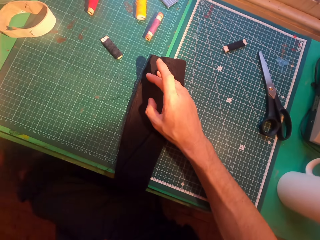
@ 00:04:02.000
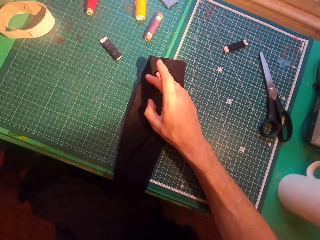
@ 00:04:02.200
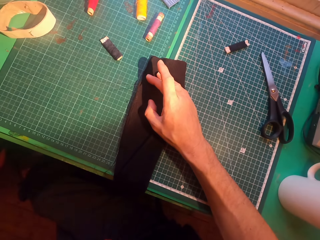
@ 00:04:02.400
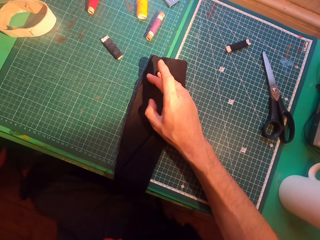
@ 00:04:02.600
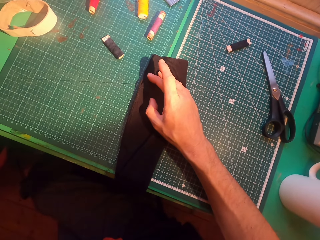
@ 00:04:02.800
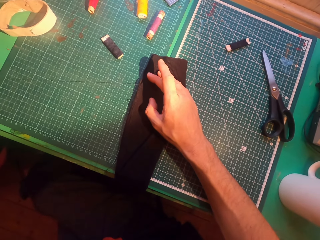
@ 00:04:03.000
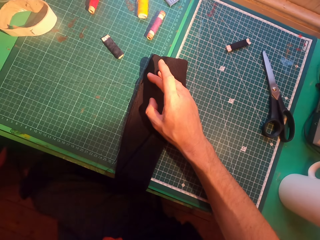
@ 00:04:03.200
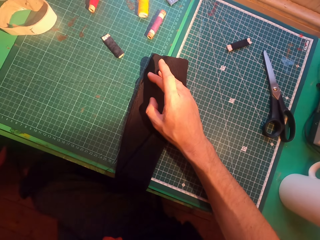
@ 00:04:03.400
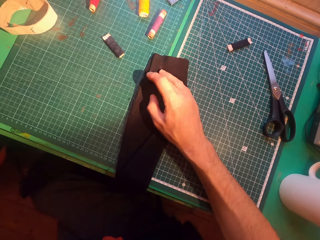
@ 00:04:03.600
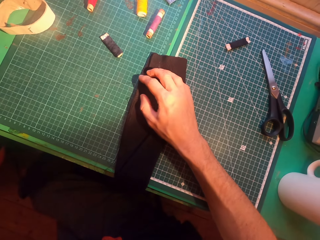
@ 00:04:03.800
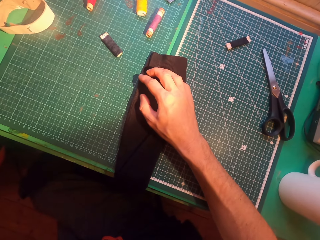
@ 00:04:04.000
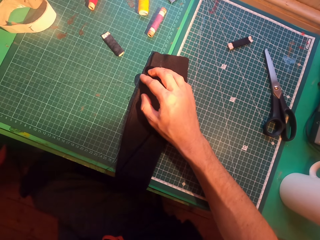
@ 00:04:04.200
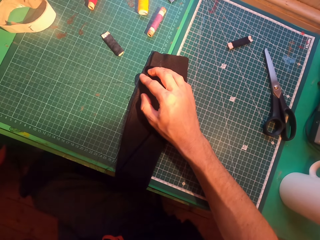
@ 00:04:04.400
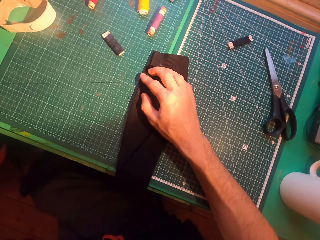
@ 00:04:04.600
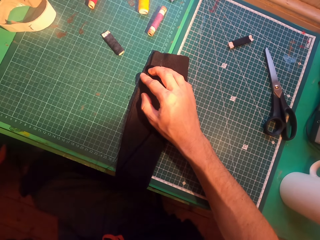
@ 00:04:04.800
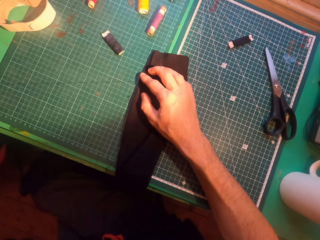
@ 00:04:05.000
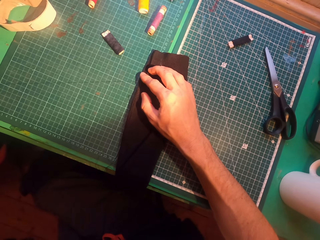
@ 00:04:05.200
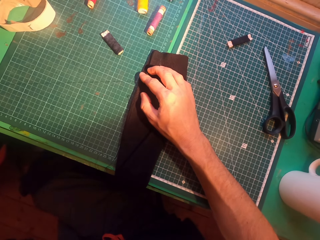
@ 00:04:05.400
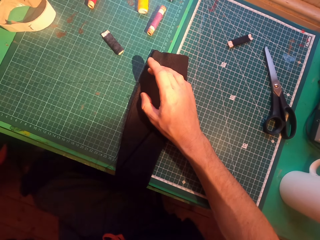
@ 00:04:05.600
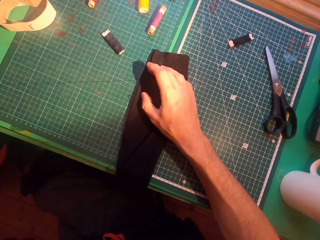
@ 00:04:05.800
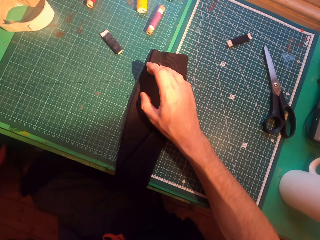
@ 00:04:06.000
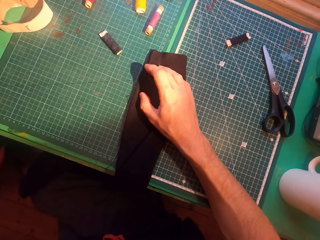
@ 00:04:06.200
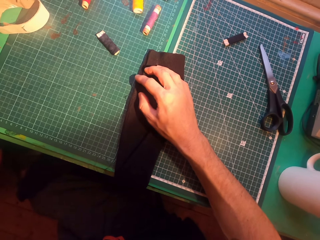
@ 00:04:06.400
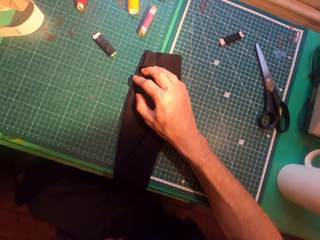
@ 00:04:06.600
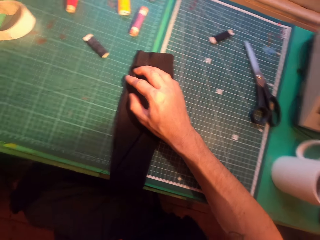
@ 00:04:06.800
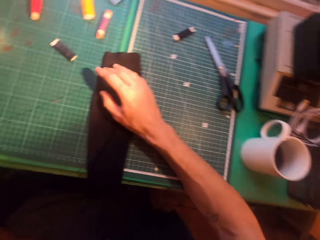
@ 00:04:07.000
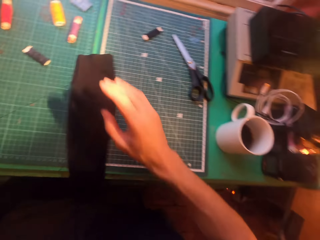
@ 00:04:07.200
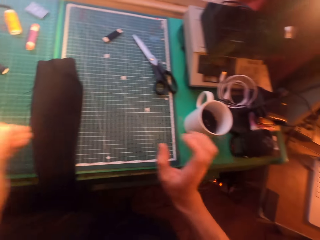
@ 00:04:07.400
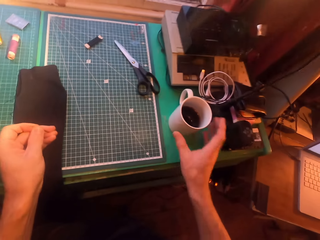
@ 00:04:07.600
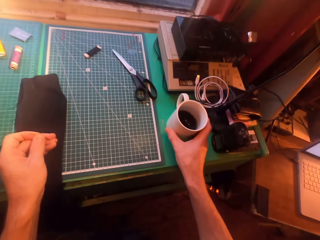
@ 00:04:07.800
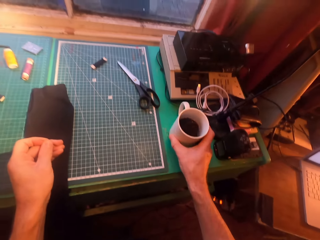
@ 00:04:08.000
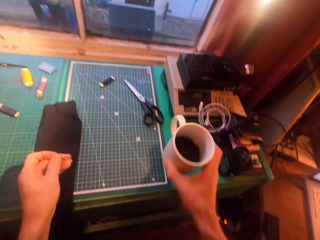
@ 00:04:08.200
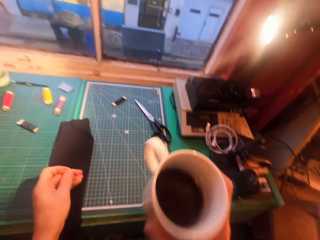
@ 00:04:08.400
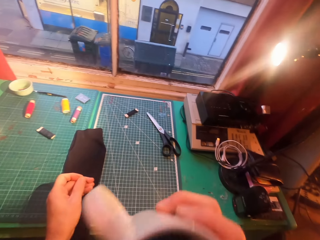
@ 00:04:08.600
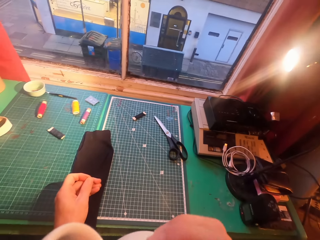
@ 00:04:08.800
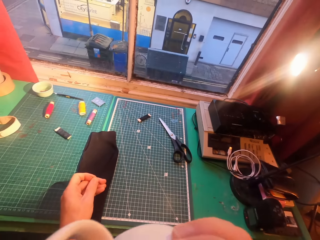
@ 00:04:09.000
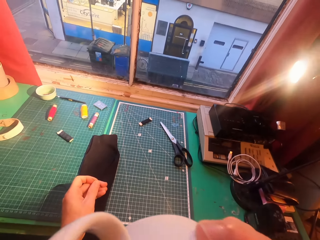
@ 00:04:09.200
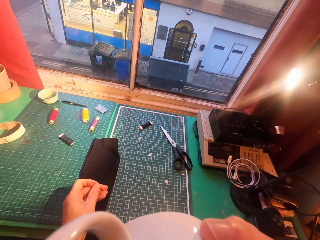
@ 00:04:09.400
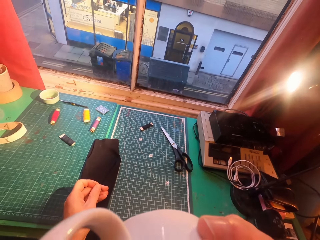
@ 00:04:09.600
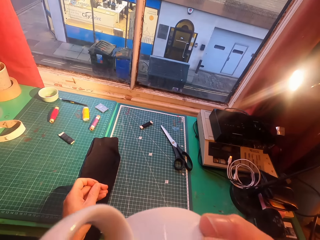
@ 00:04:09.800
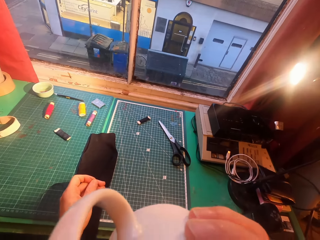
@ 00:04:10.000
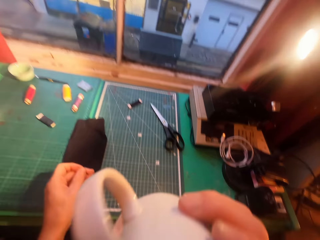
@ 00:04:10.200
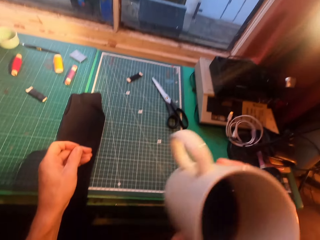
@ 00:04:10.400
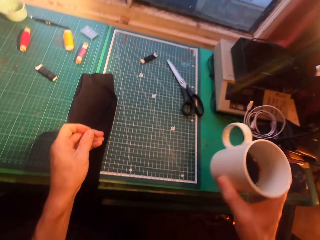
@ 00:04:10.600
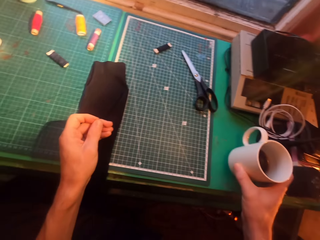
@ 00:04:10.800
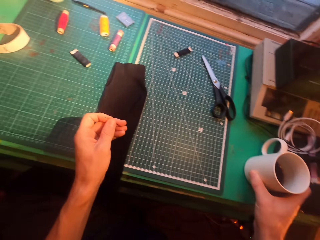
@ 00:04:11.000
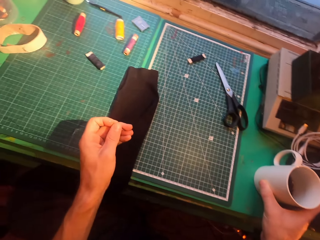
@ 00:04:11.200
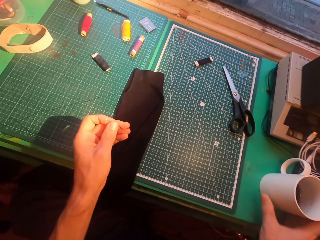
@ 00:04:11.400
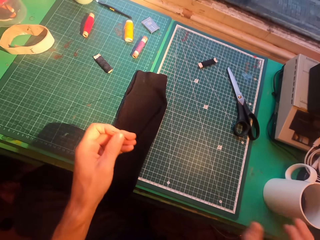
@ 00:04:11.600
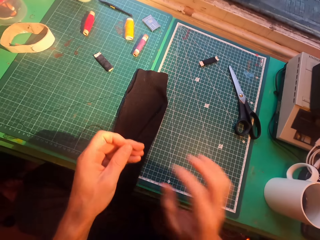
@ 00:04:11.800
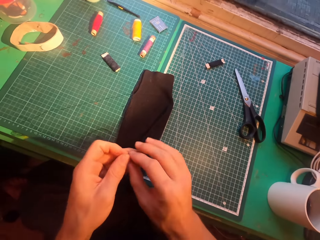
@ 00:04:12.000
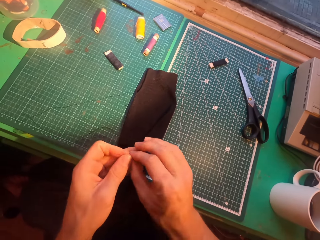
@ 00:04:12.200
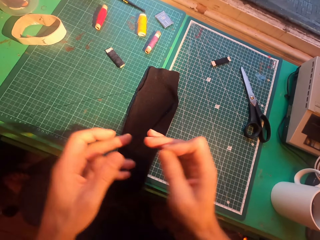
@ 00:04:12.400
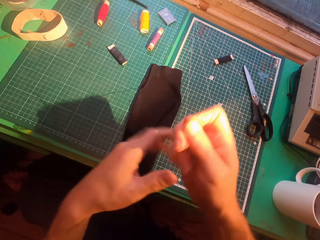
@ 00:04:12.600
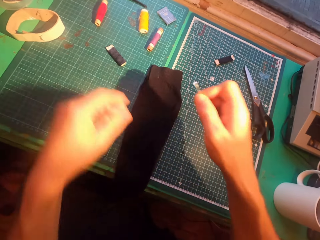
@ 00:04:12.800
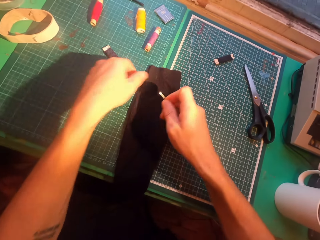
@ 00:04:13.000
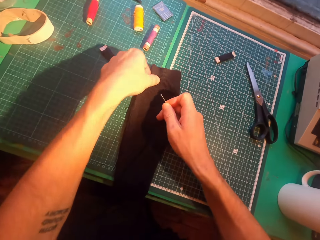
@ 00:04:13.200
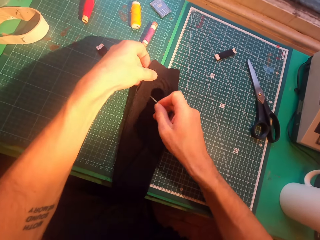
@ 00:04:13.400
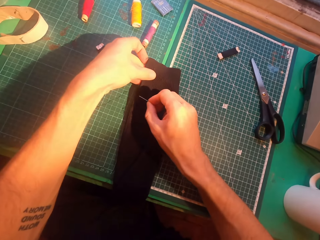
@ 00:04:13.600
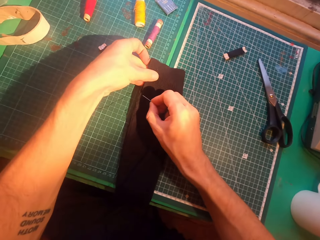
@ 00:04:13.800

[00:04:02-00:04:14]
The camera wearer straightens a thread. They pick up a cup of coffee or tea on a table. They drink the coffee. They put the cup of coffee on the table.

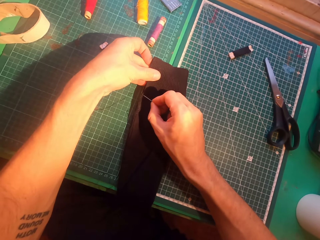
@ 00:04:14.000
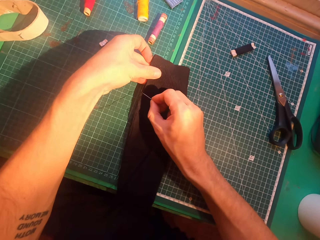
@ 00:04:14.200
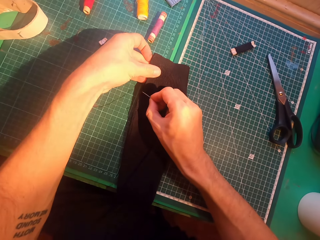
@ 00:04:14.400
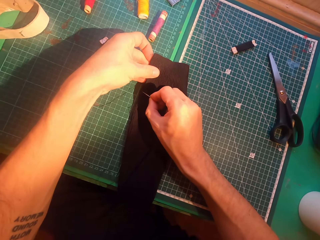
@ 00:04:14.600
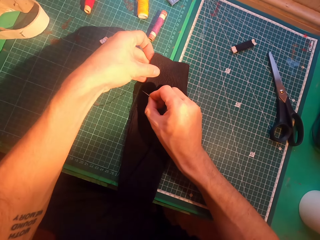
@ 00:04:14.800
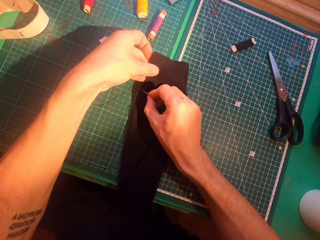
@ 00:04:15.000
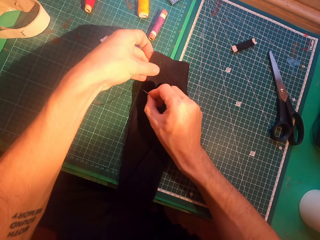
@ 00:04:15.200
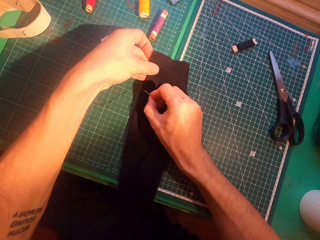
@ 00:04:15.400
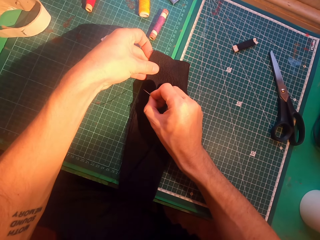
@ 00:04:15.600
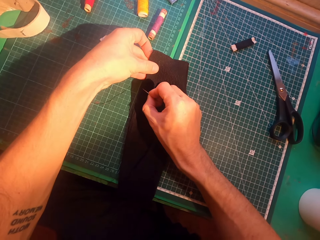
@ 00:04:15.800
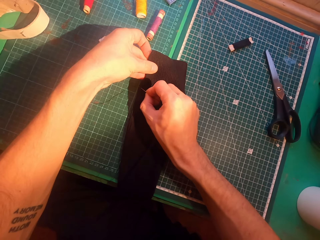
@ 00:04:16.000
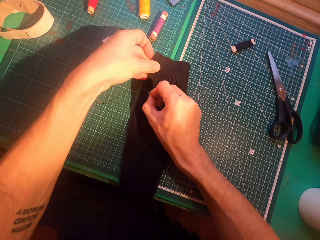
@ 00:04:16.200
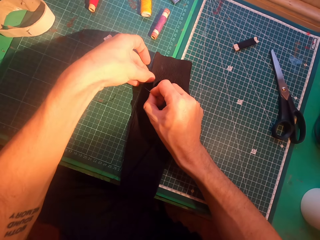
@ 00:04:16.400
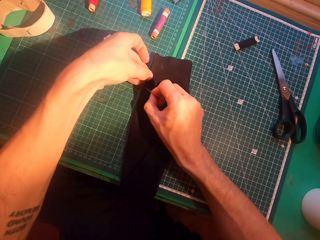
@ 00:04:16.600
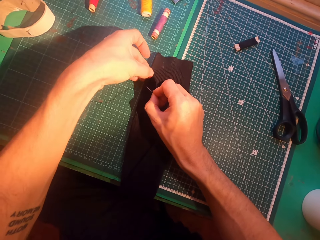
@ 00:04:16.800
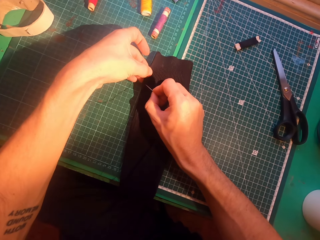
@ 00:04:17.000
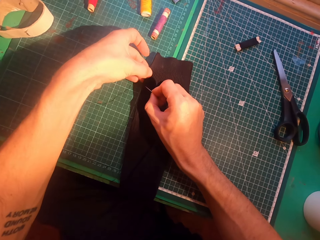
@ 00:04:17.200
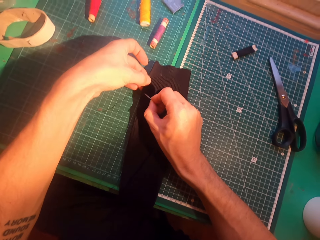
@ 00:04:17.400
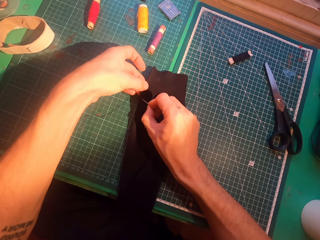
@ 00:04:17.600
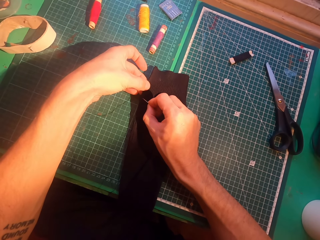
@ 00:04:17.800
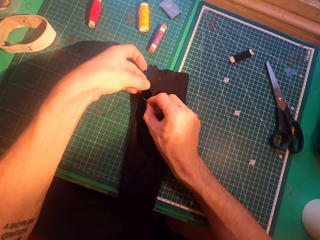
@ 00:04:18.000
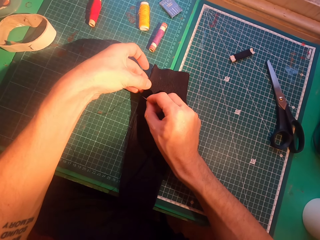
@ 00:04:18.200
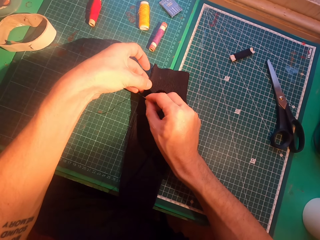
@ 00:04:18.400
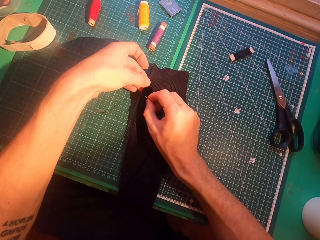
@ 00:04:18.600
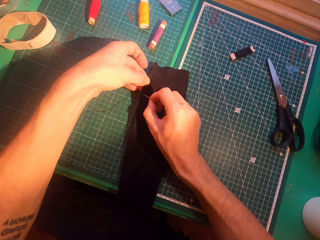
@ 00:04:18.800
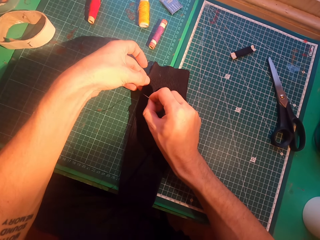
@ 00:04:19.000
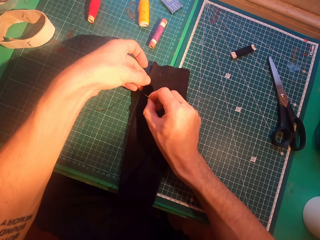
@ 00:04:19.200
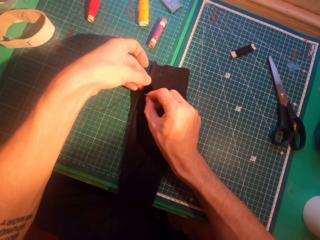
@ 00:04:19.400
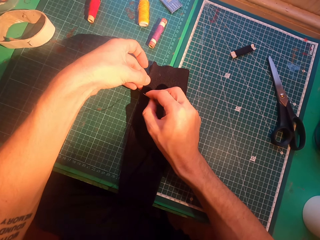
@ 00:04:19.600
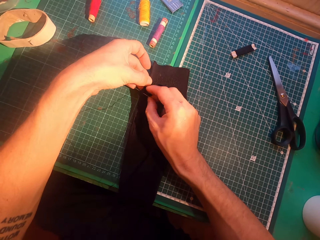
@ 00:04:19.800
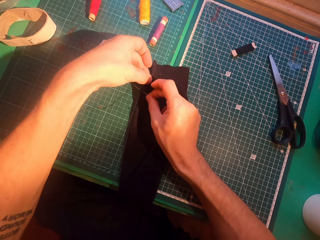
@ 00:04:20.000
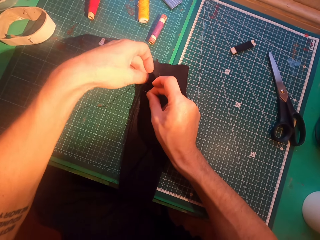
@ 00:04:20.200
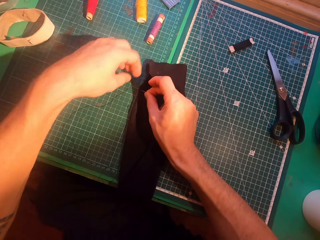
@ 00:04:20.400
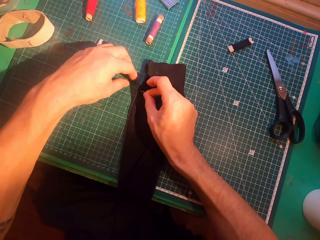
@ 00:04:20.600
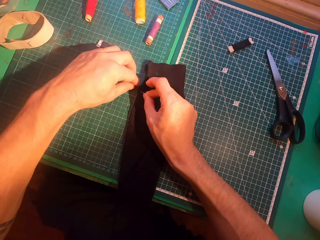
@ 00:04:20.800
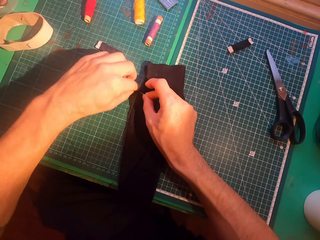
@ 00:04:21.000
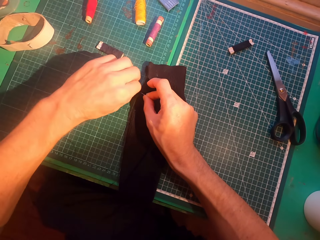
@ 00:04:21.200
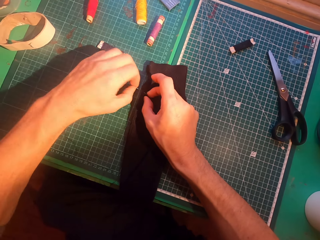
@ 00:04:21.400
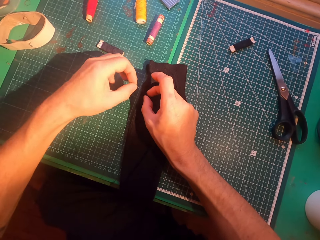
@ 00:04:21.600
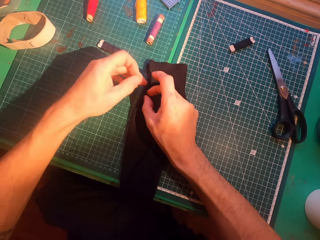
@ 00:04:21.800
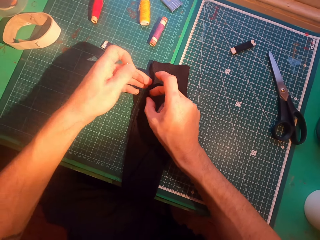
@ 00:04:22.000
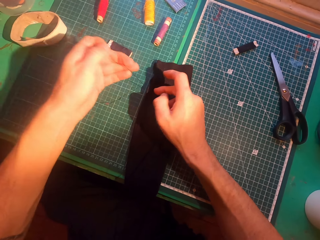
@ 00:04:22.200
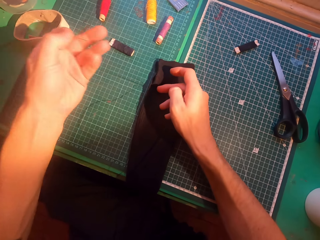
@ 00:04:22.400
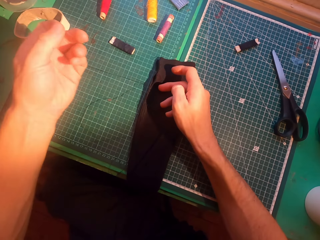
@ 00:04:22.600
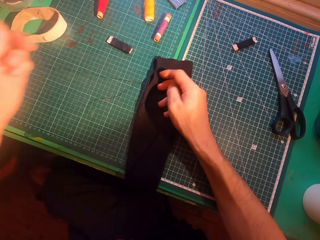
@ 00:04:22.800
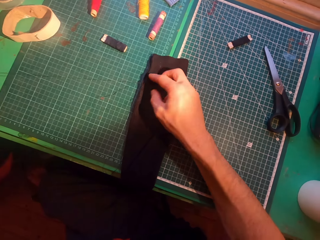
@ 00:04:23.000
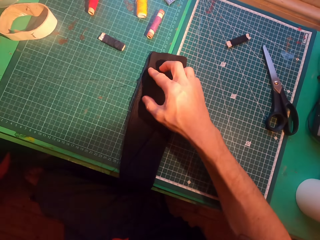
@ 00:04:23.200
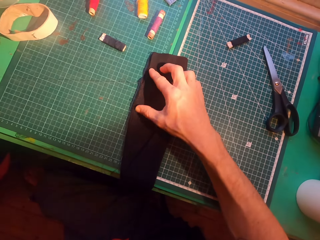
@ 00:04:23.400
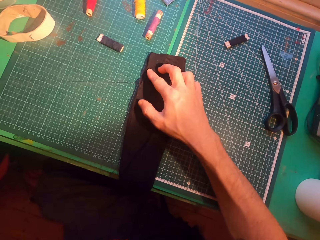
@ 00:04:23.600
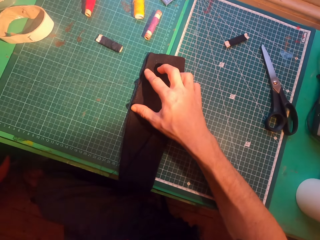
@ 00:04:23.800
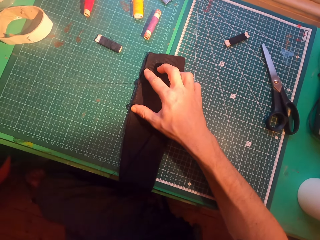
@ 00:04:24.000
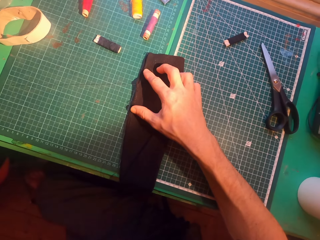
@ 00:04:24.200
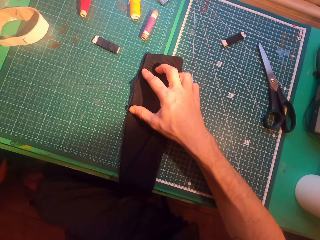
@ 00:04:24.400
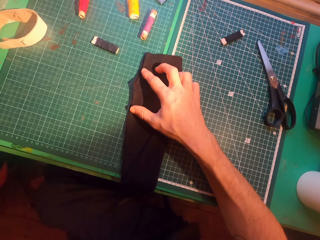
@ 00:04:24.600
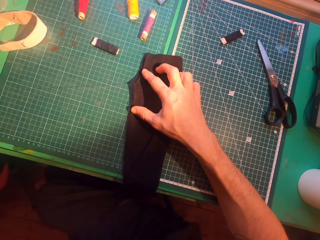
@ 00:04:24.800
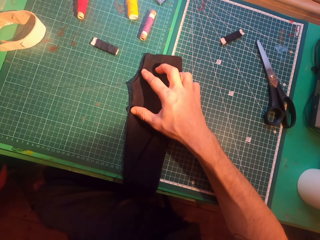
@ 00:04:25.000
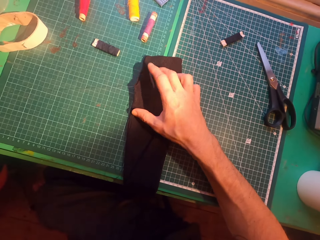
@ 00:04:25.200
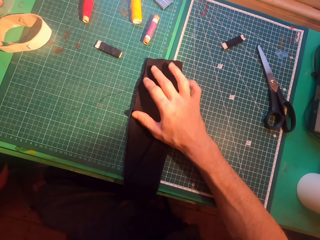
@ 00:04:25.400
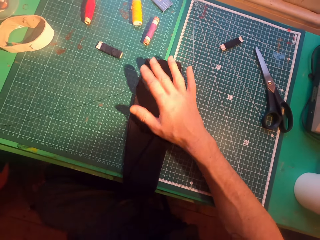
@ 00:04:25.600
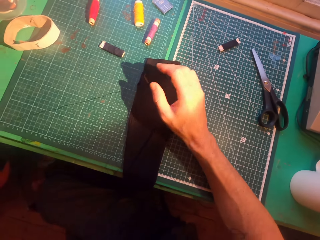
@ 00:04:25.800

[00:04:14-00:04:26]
The camera wearer inserts a needle in a sweater. They sew cloth. They straighten a thread.
